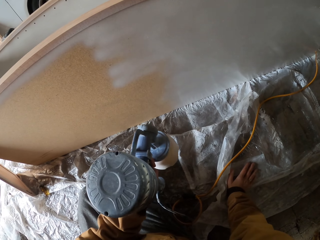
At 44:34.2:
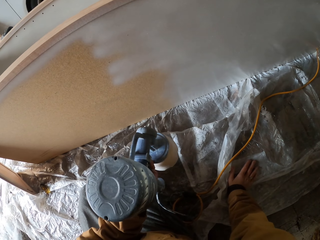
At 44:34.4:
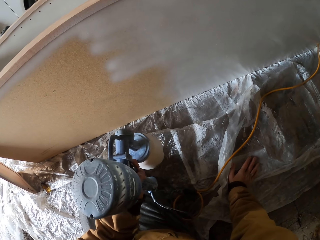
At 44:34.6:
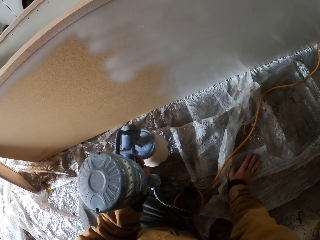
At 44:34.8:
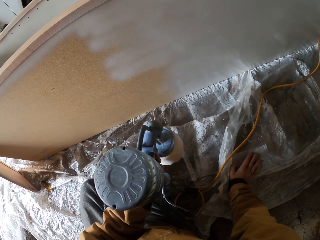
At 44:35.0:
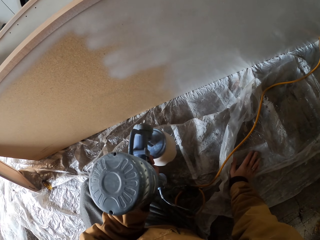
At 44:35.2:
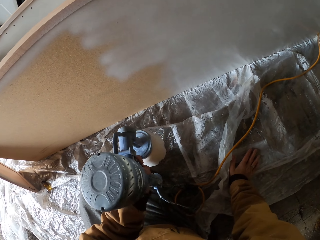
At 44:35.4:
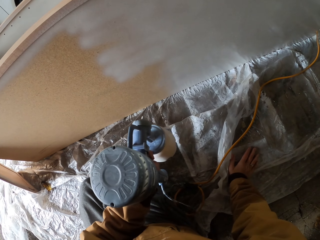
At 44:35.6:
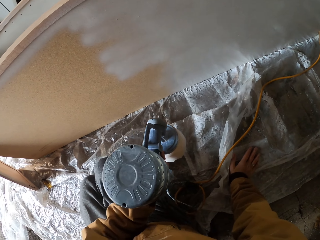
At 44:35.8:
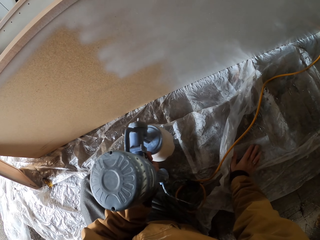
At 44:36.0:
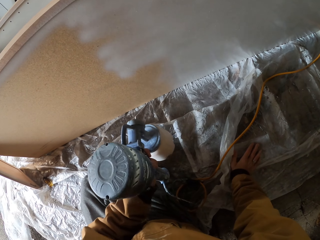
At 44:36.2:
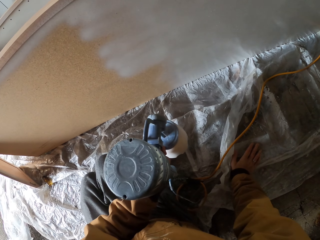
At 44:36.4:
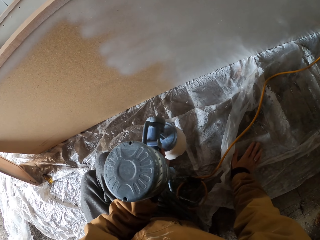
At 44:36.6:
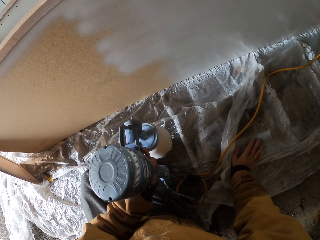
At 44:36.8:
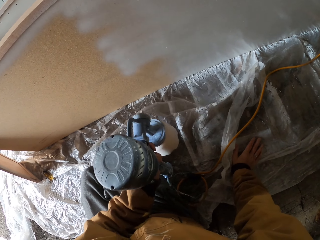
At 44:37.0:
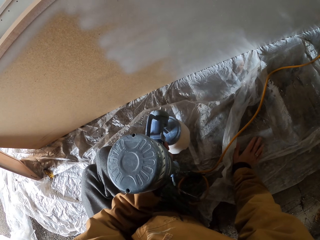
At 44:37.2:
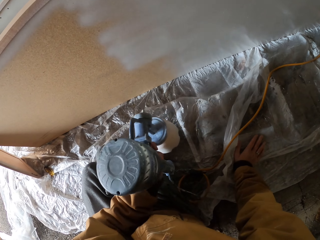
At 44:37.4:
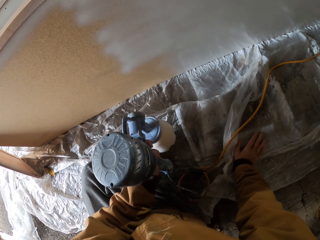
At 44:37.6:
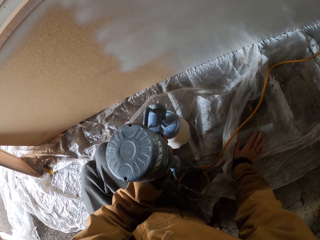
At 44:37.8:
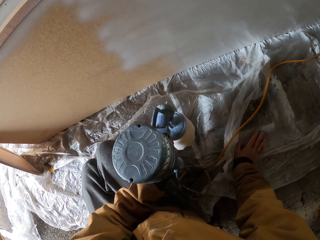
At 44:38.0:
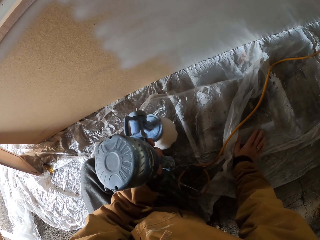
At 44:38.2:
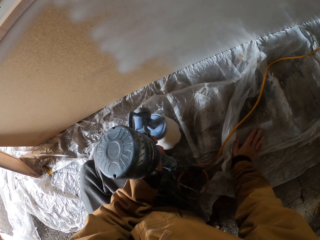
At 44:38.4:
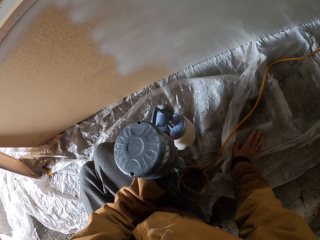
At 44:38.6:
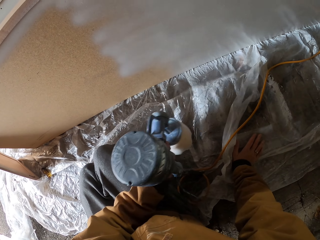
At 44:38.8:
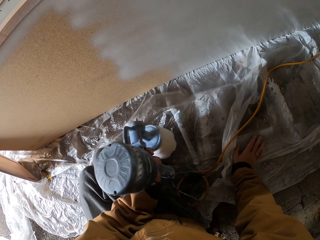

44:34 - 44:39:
The camera wearer sprays paint on the cupboard.

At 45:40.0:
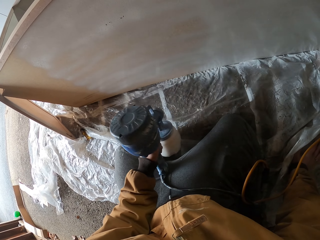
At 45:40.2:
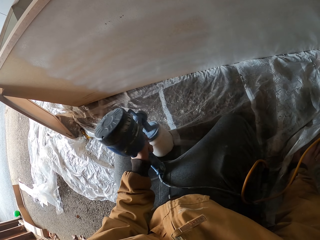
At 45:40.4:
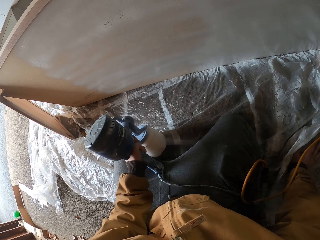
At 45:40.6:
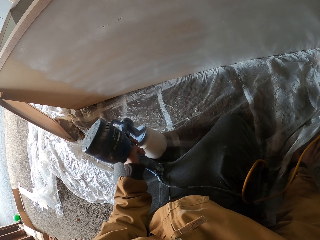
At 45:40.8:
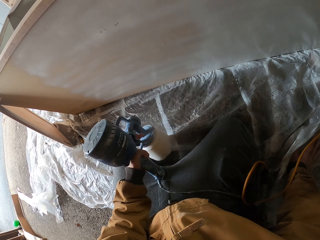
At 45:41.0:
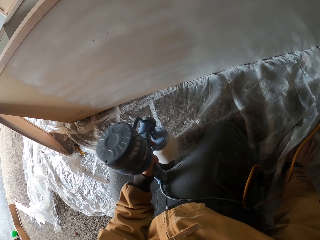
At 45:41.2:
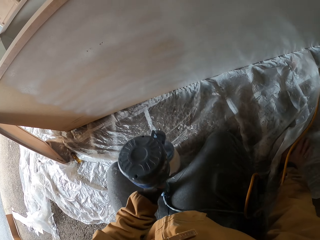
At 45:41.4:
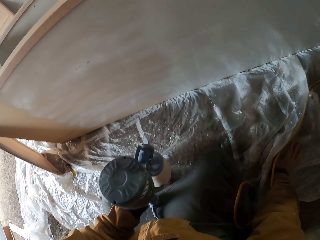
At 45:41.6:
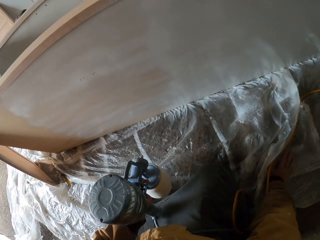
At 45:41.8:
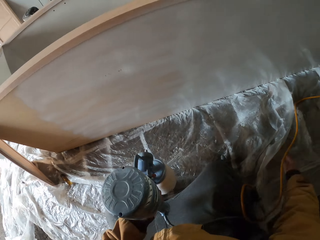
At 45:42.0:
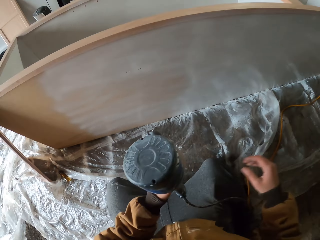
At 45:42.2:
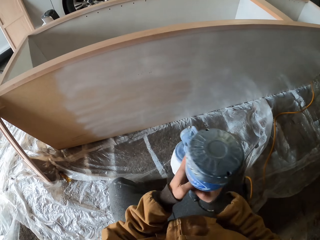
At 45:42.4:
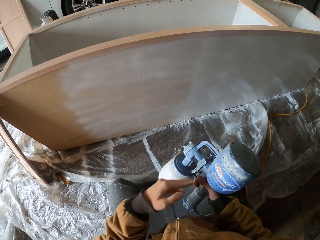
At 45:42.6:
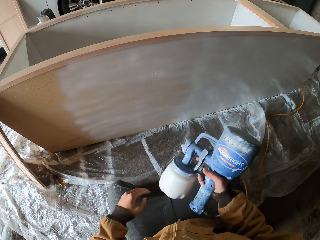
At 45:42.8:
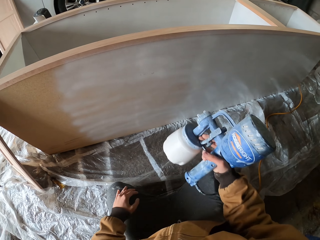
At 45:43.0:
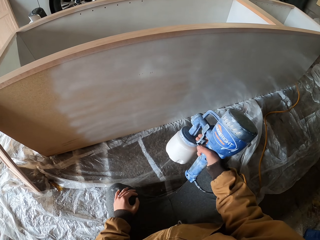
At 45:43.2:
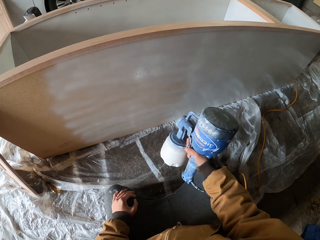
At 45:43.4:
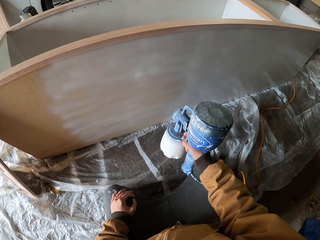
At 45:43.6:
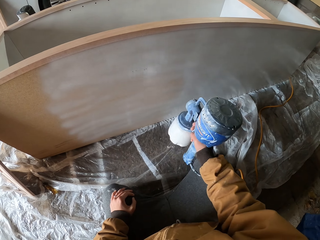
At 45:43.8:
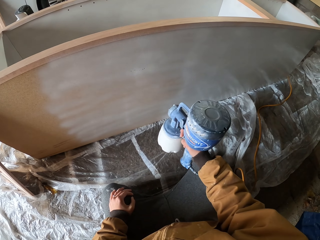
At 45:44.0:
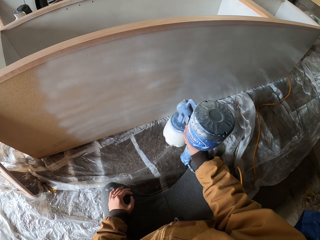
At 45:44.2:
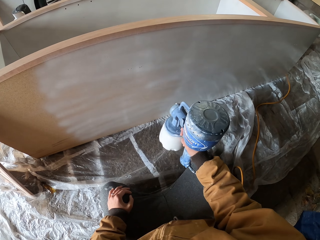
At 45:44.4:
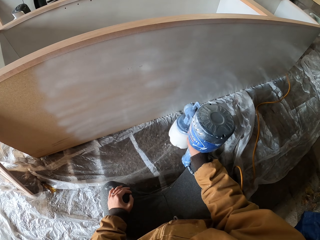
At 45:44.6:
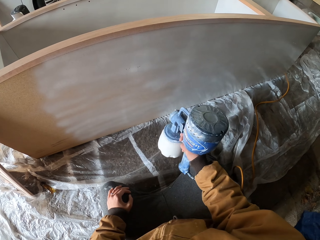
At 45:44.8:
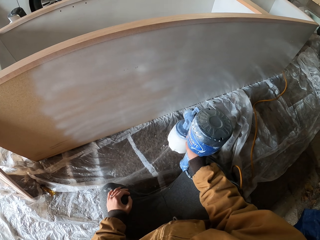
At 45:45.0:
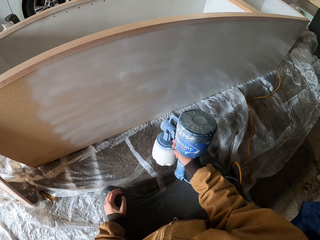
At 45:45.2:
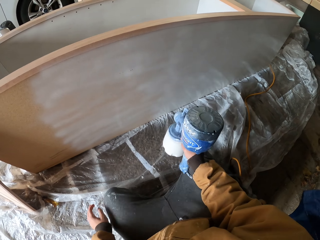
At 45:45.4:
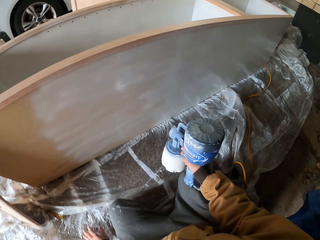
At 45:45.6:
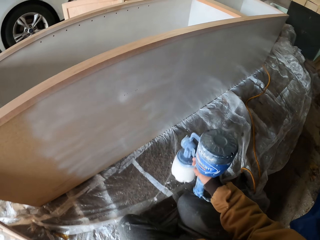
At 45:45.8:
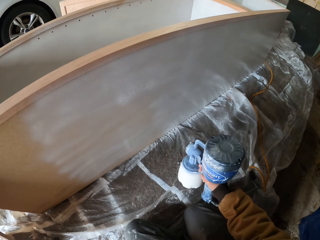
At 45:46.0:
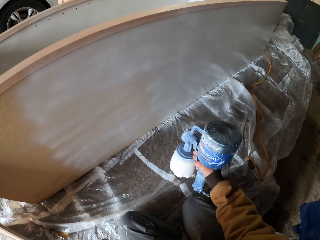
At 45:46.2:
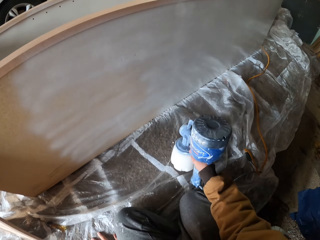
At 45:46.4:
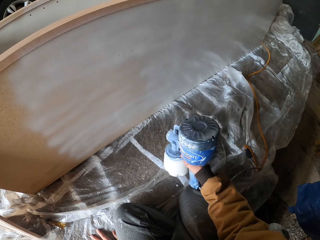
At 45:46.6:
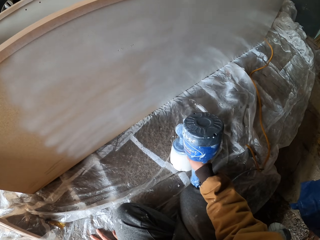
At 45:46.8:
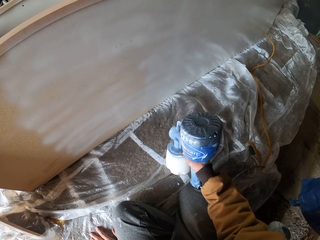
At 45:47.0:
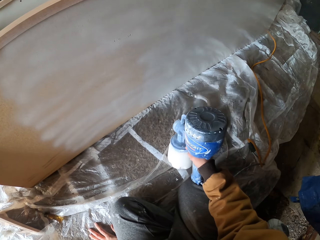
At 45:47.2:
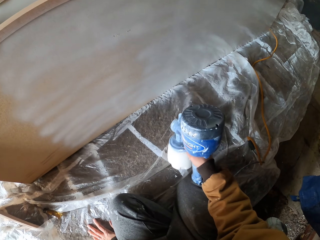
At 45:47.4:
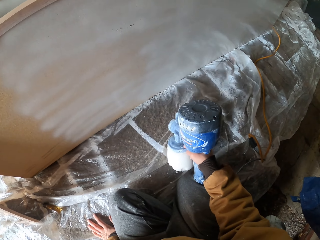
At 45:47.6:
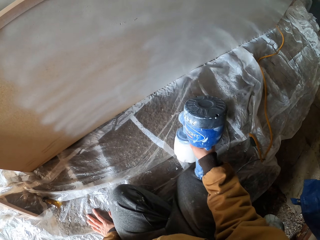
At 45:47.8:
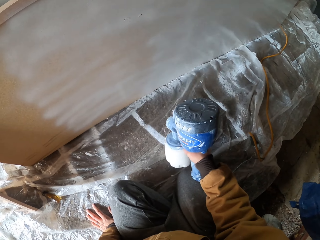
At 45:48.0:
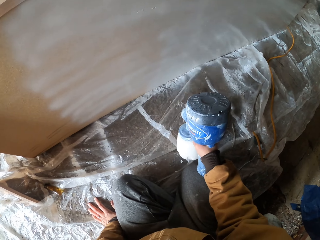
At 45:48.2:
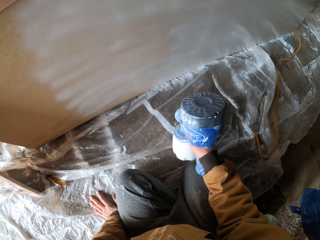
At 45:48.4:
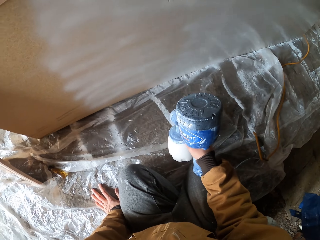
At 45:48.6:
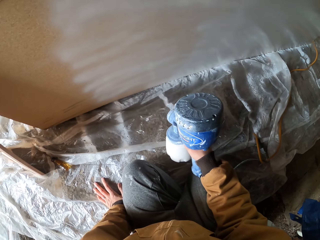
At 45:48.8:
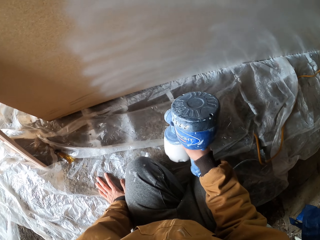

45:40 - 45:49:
The camera wearer switches the paint sprayer or spray gun from left to right hand. They spray the paint on the furniture with the spray gun.

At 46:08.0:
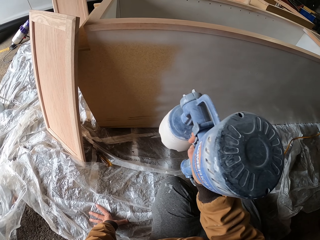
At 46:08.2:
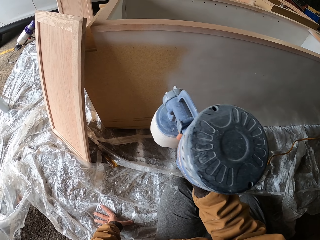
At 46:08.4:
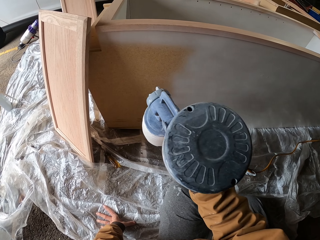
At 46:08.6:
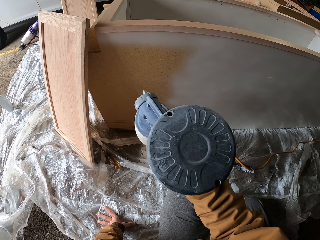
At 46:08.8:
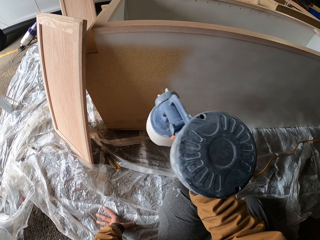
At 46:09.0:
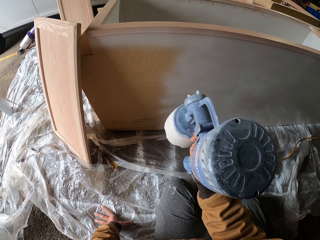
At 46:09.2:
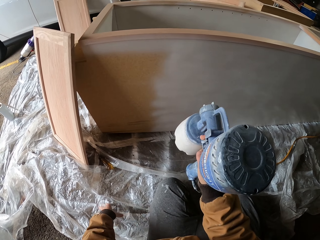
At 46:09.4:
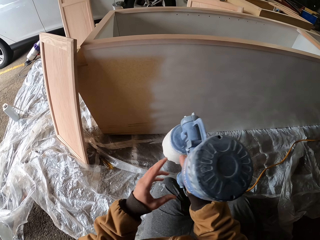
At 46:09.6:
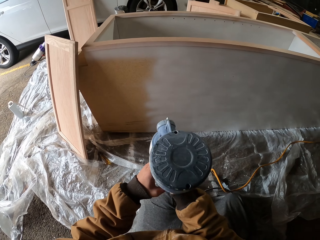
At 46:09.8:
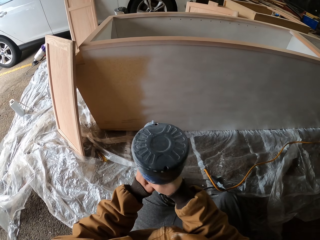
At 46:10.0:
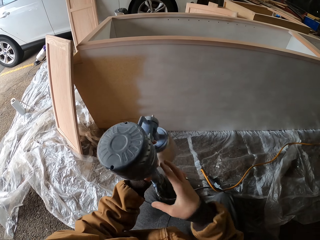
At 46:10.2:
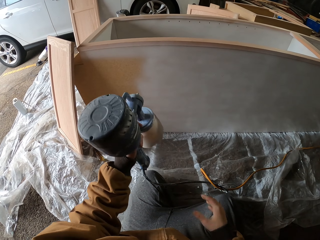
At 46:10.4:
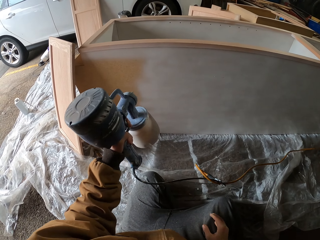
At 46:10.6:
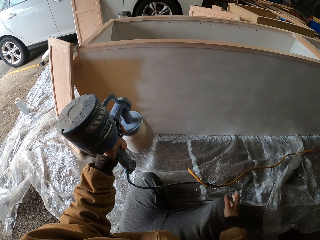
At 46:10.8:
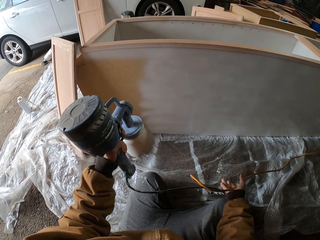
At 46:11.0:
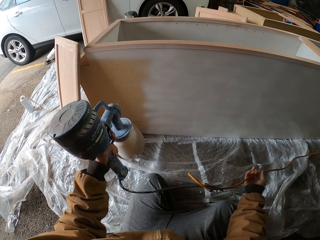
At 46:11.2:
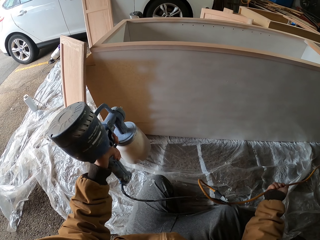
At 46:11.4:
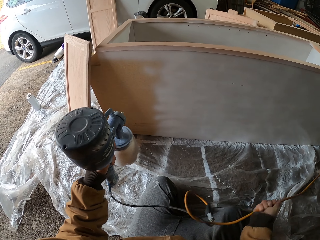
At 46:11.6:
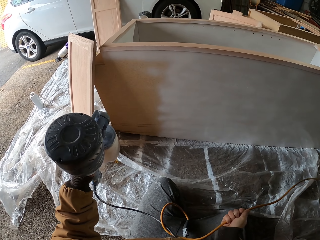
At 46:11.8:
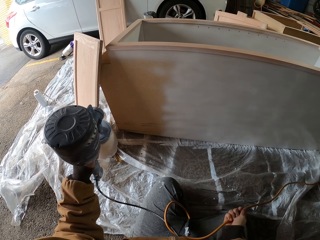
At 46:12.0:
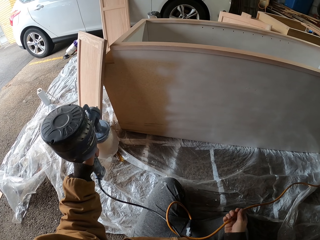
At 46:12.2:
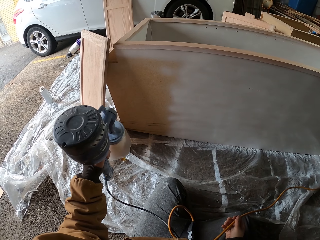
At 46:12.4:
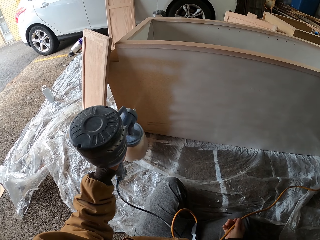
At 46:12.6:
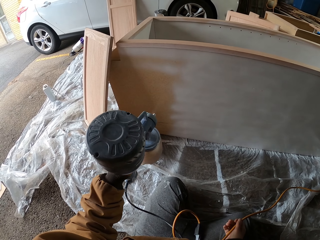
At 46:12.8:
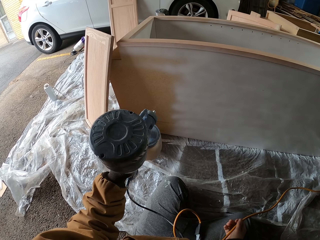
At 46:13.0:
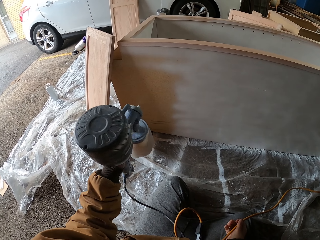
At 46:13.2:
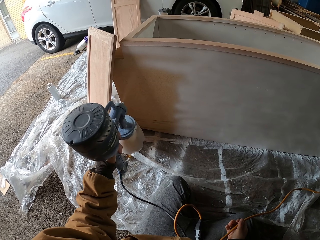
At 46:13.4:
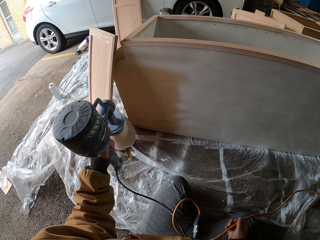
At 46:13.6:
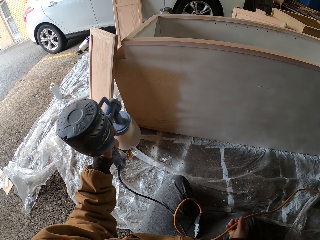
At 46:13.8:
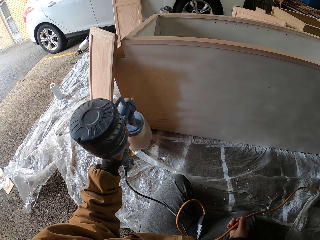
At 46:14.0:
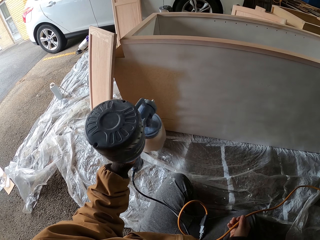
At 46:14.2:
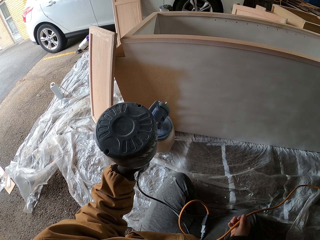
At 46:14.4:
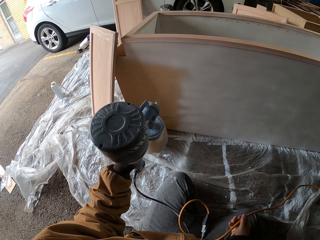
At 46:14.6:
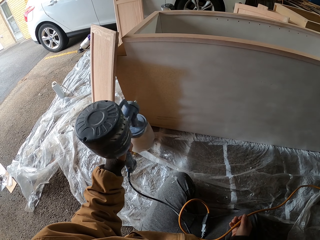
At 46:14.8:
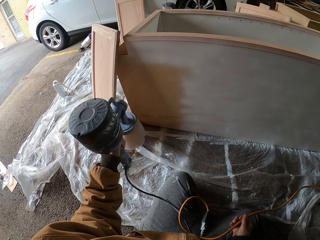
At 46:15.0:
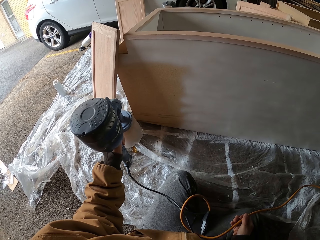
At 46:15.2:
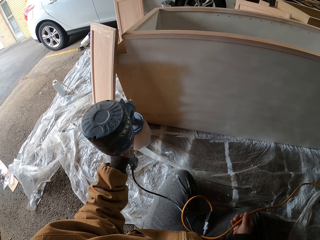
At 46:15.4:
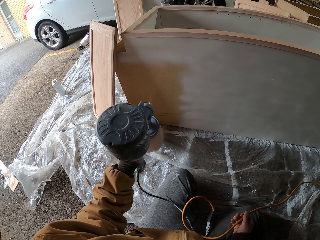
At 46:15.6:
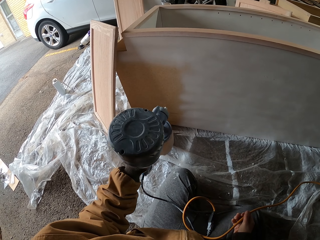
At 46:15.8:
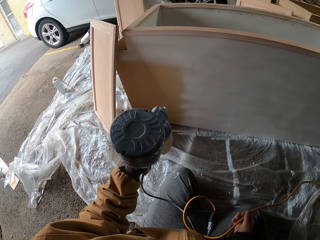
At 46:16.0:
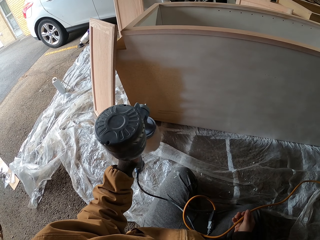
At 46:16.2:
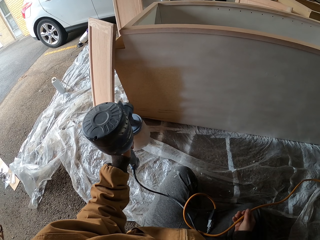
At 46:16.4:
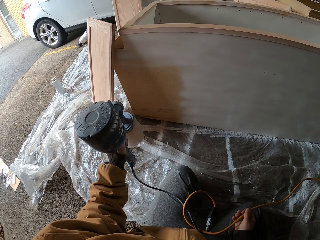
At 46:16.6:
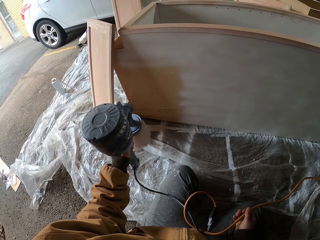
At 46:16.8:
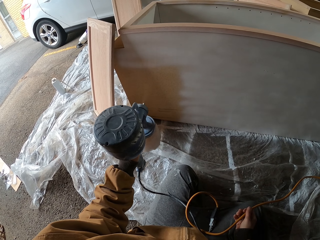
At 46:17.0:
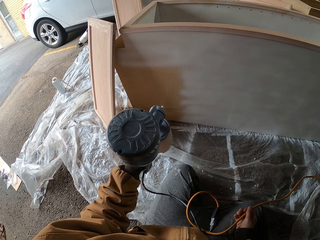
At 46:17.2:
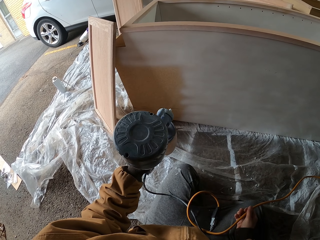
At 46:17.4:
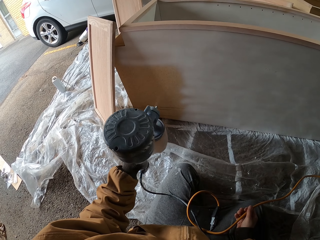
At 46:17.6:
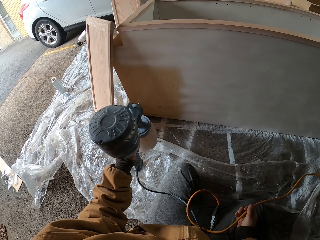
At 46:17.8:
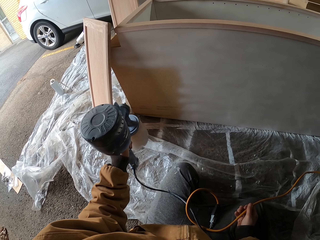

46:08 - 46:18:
The camera wearer switches the paint sprayer or spray gun from right to left hand. They hold the wire with the right hand. They spray the paint on the furniture with the spray gun.
